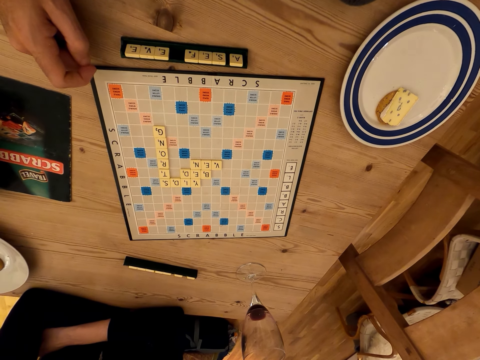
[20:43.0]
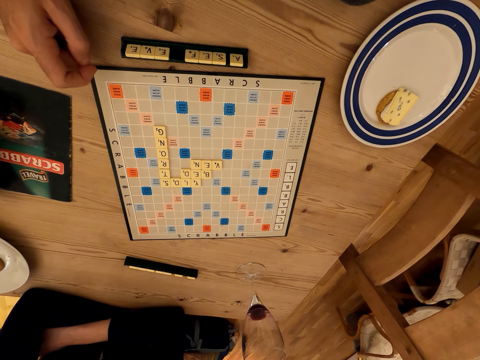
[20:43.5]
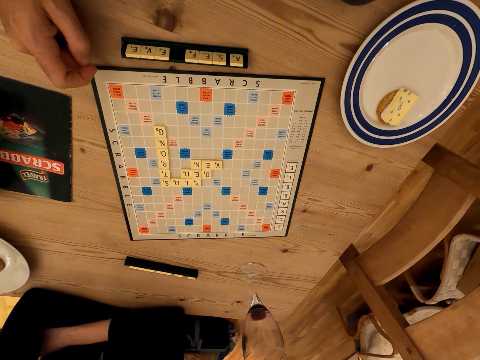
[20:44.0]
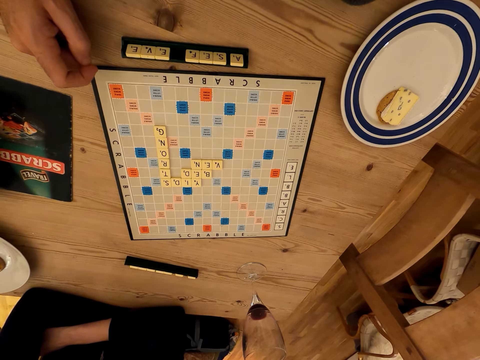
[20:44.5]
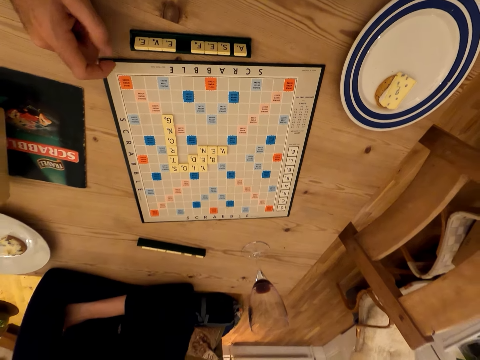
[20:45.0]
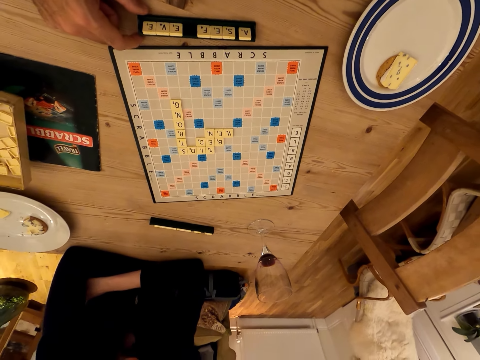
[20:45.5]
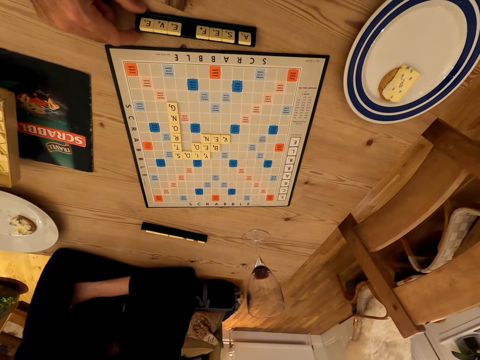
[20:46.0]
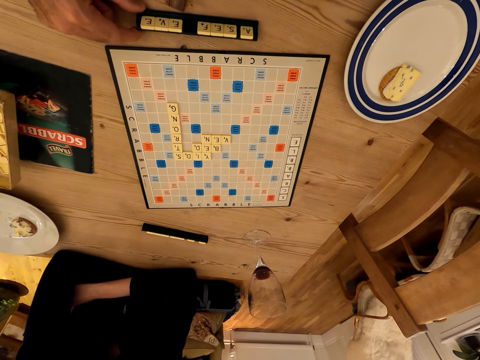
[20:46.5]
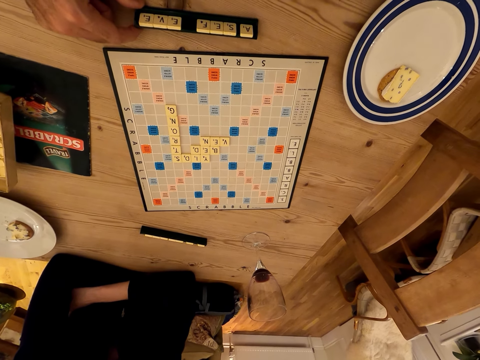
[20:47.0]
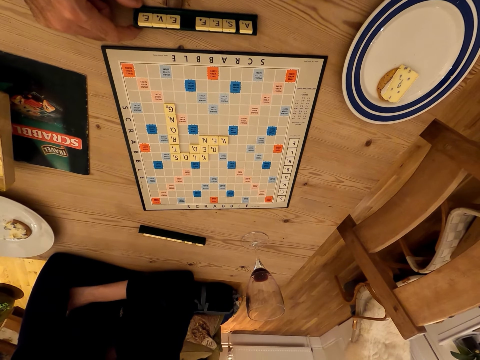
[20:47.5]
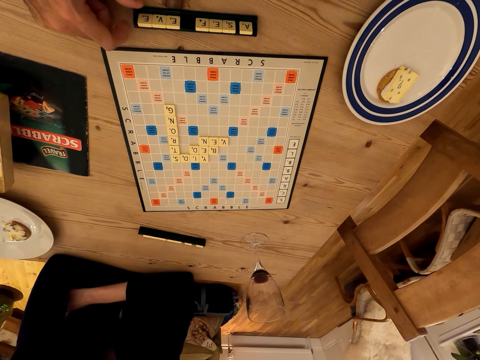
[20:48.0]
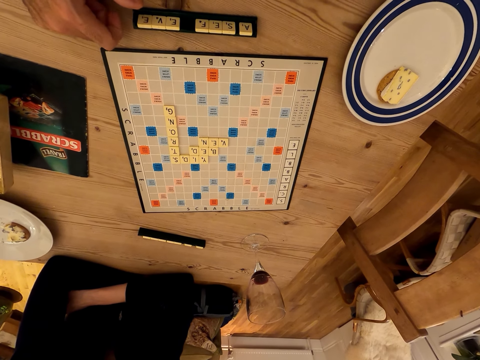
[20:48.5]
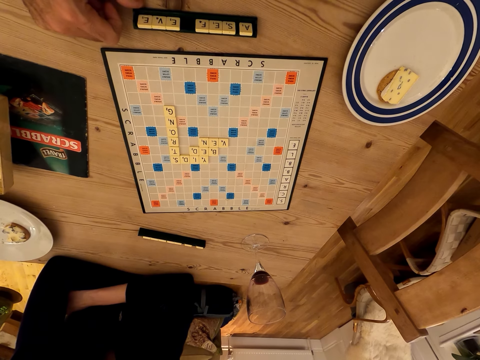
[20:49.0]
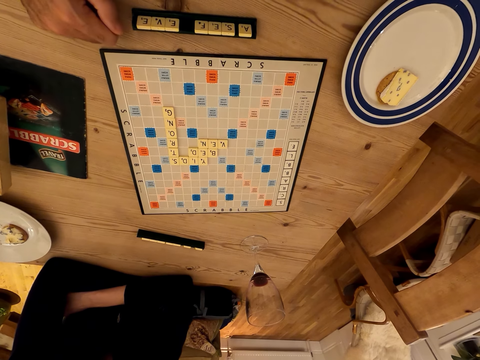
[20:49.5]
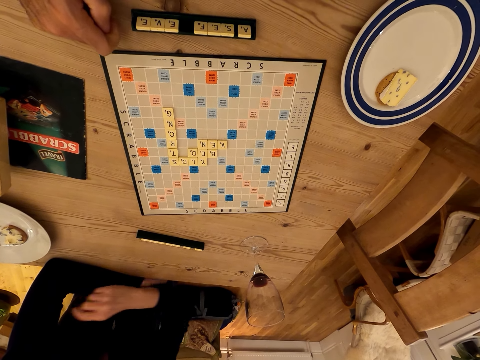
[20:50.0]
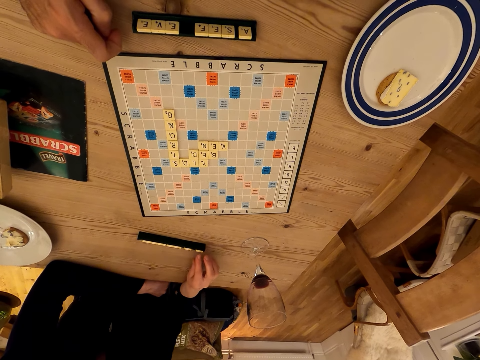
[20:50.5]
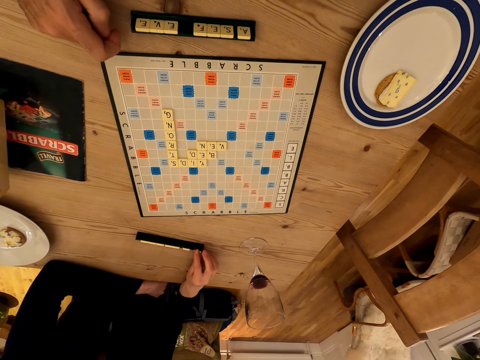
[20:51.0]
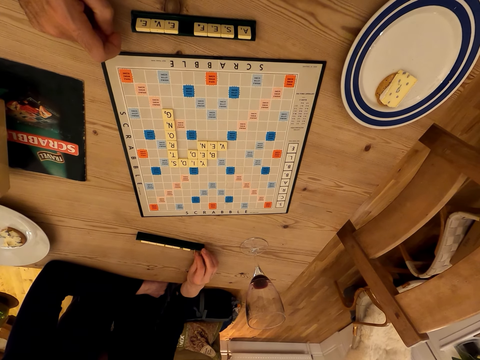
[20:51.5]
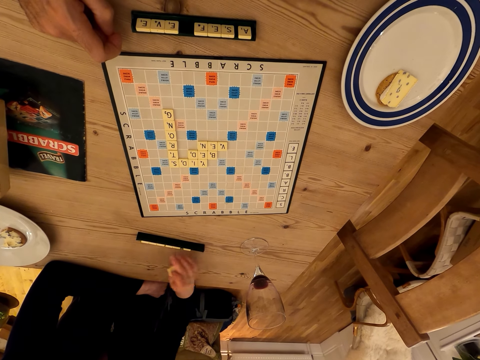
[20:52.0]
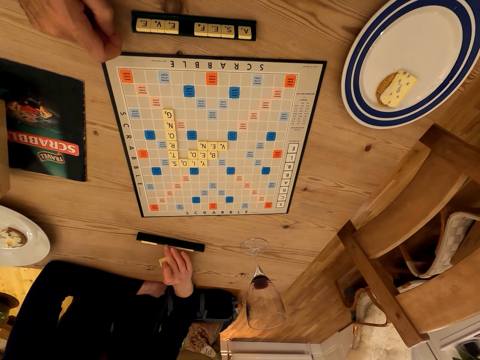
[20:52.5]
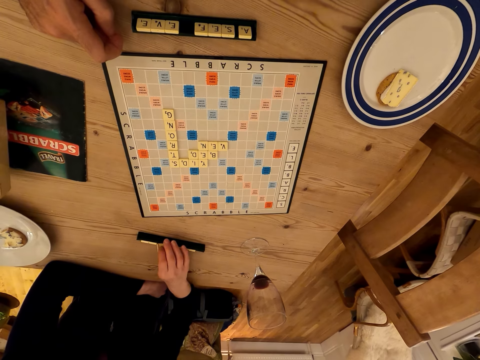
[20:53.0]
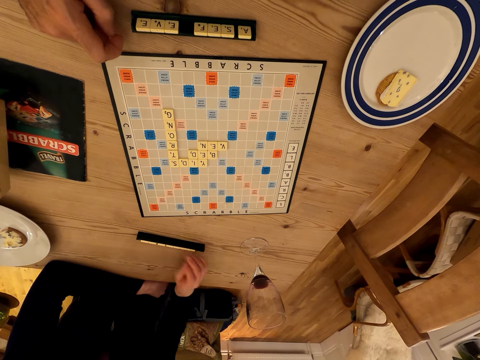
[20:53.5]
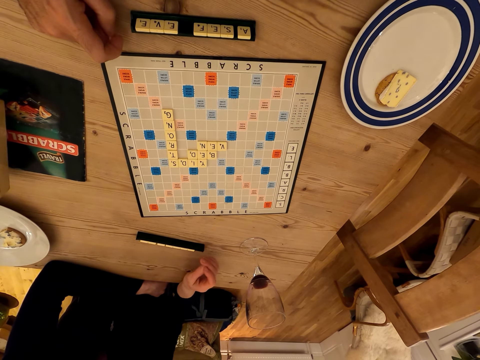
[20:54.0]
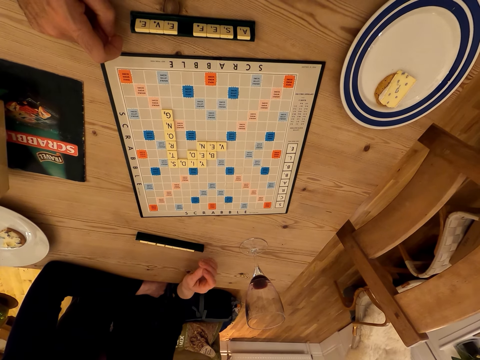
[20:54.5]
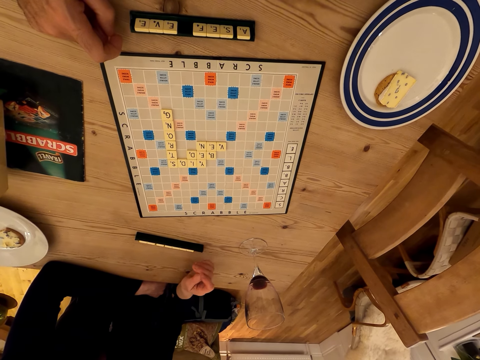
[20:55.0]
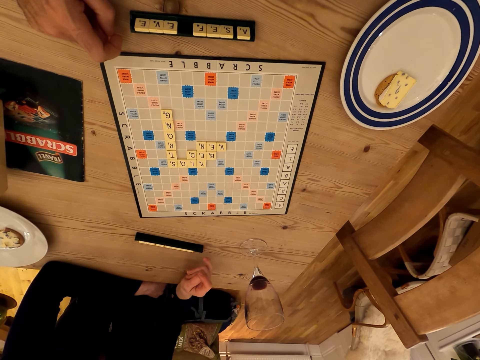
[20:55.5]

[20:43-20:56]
The camera wearer holds something. They play the scrabble game. The lady picks scrabble letters, plays the scrabble game and touches scrabble letters.

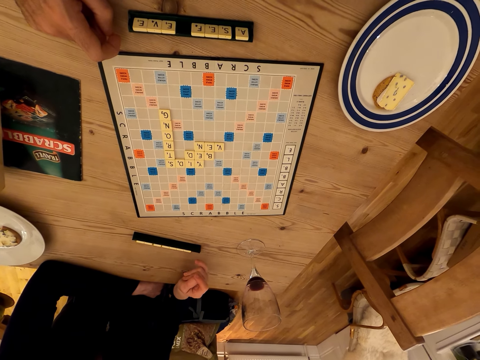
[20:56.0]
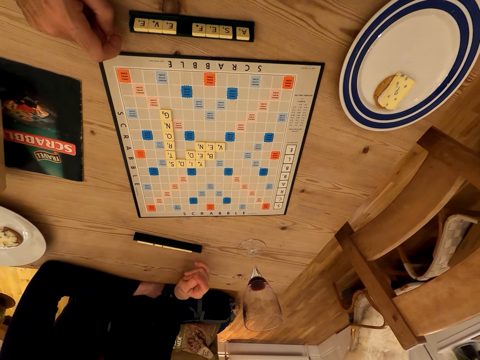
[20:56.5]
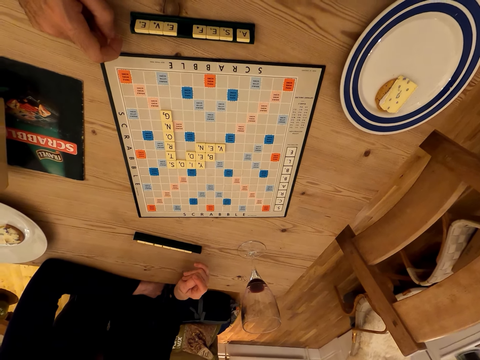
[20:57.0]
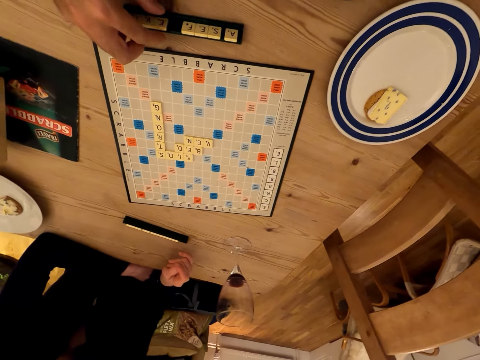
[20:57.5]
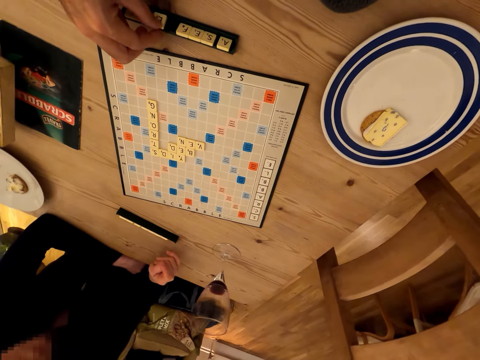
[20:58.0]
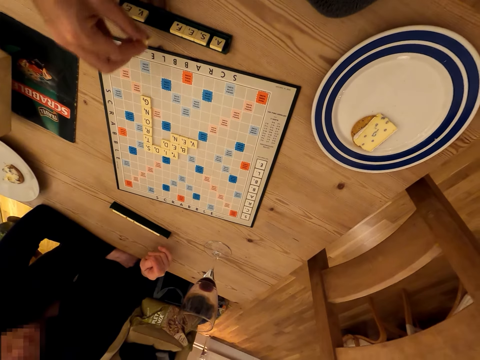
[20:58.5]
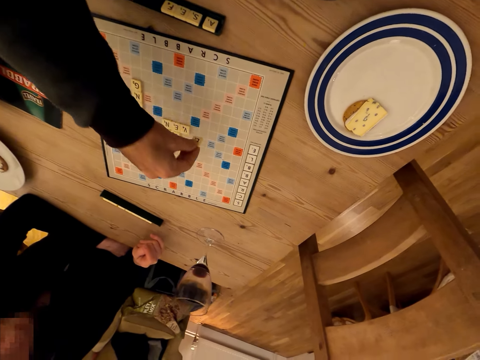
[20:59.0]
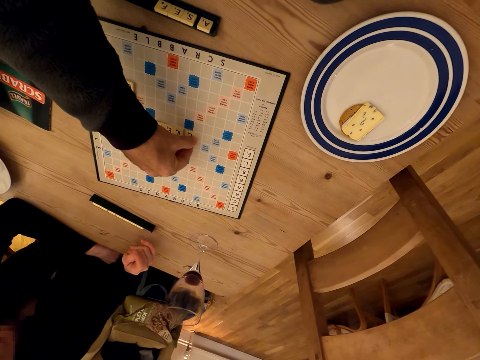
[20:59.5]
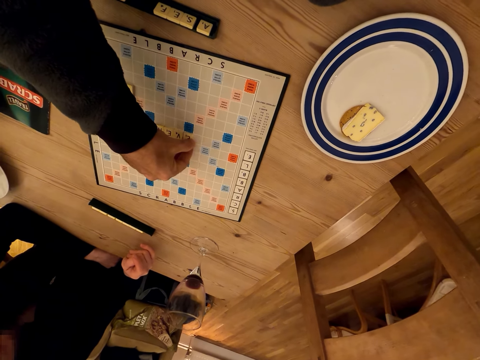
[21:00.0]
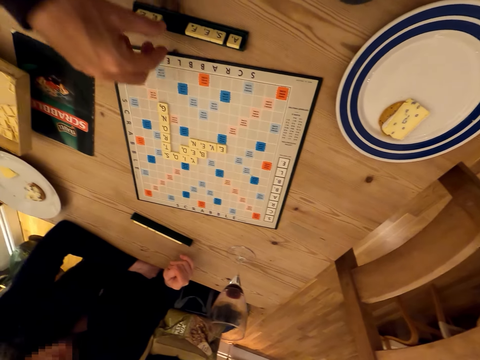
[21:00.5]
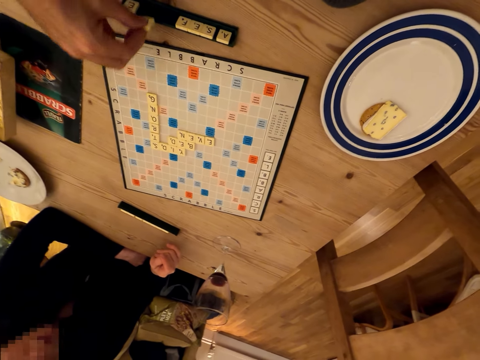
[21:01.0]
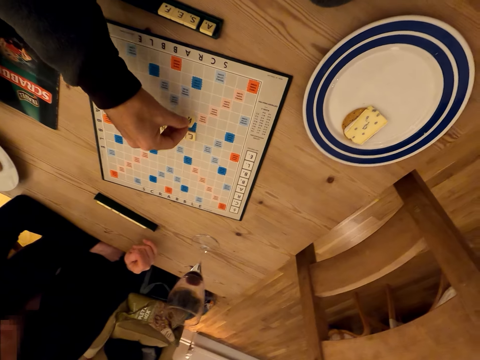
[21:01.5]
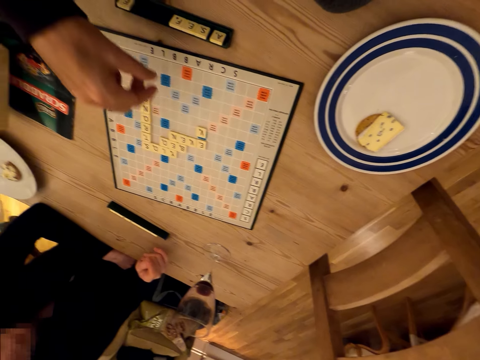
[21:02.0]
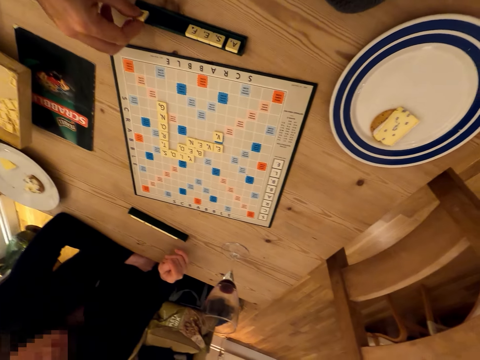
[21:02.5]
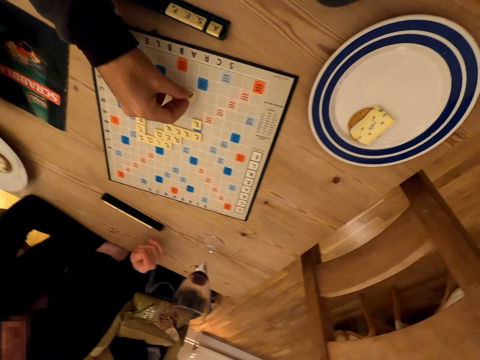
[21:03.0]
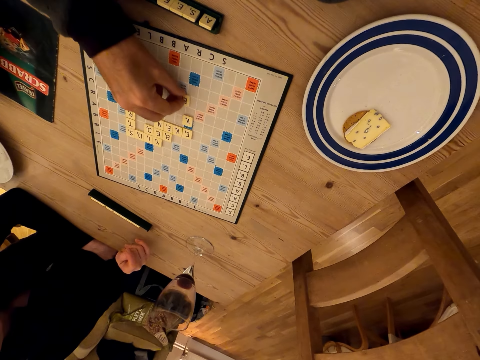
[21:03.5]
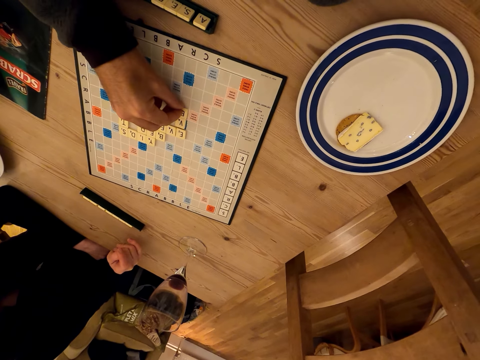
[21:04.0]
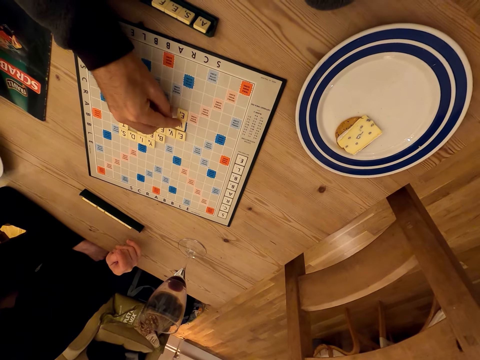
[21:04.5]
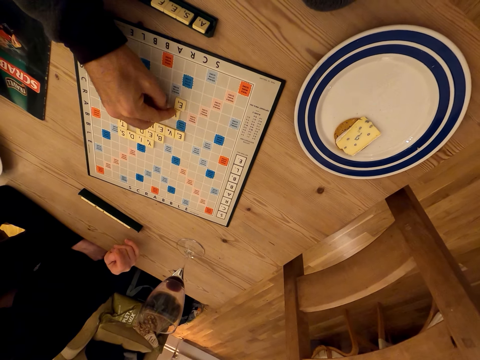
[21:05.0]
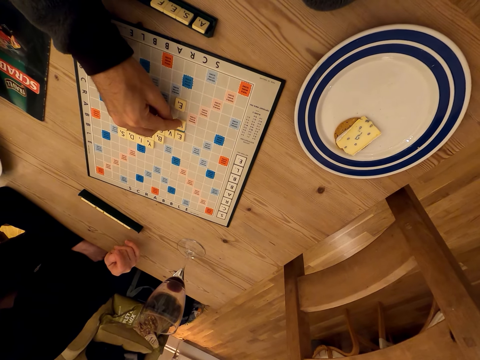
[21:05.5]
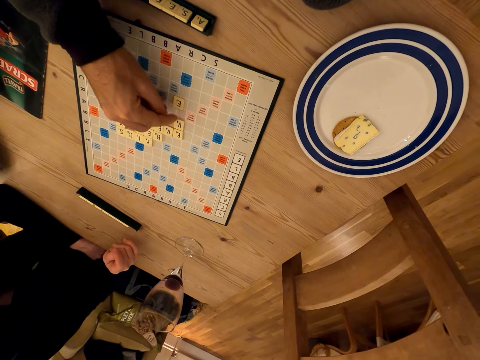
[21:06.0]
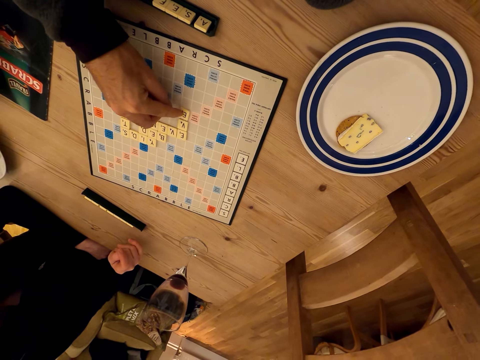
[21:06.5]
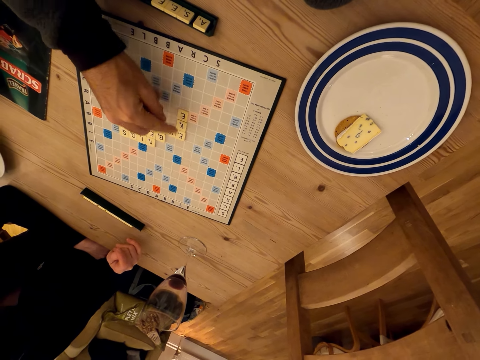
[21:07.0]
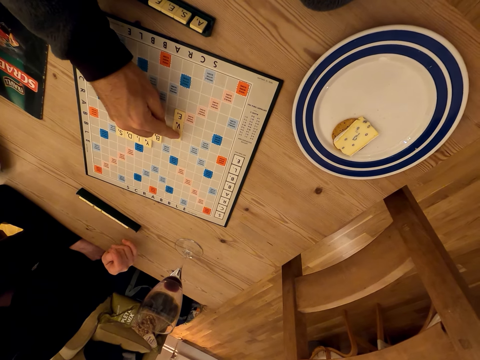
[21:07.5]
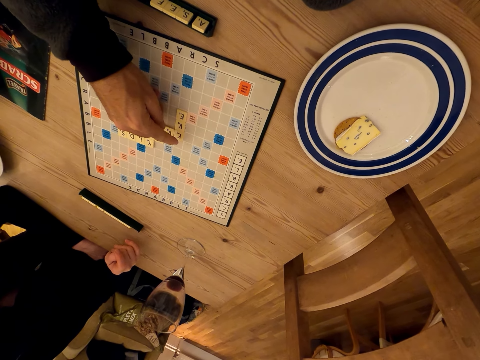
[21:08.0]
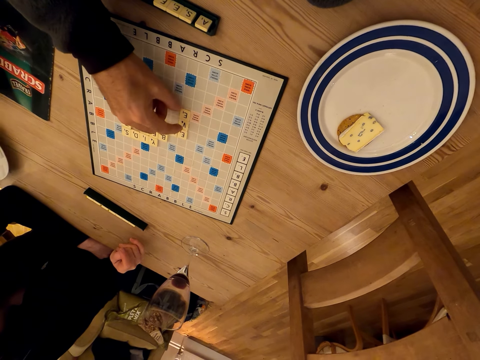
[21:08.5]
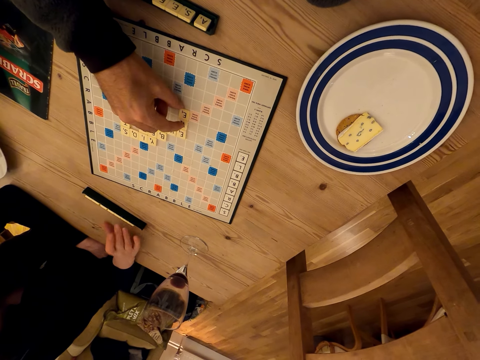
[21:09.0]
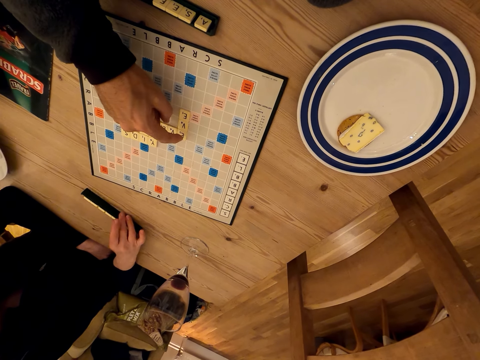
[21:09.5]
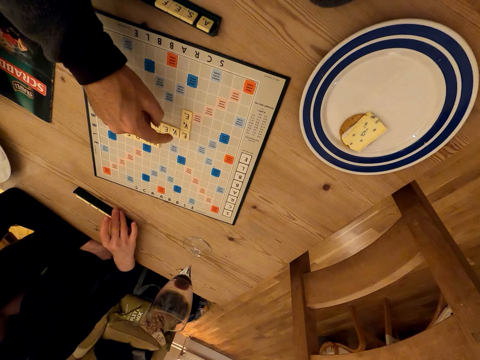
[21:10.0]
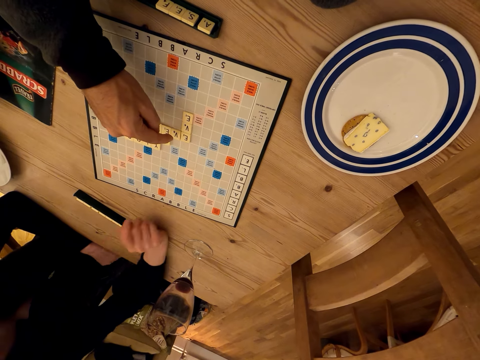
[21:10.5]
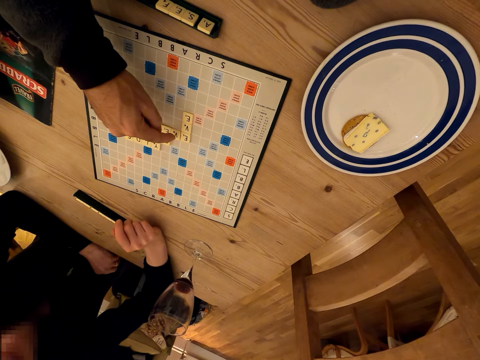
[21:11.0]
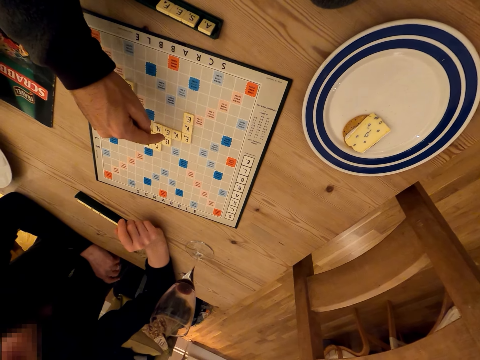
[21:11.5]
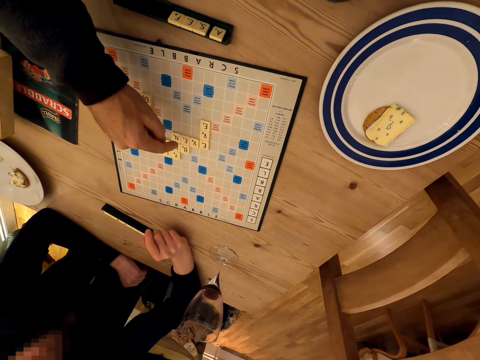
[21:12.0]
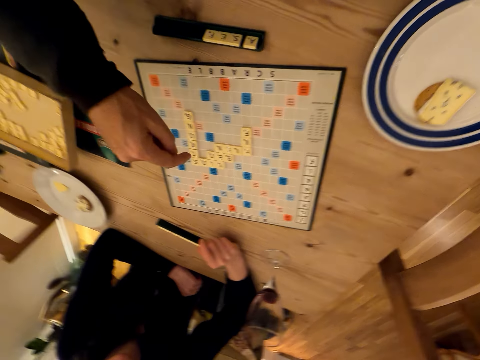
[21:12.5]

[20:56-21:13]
The camera wearer plays the scrabble game, picks scrabble letters and places the scrabble letters on the scrabble board. They play the scrabble game and talk with the lady. The lady touches scrabble letters and plays the scrabble game. The camera wearer plays the scrabble game and talks.
